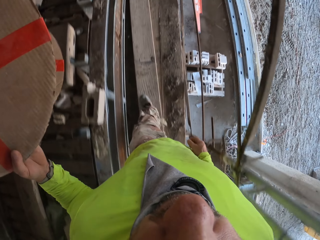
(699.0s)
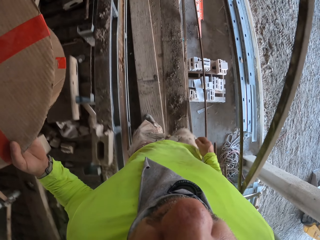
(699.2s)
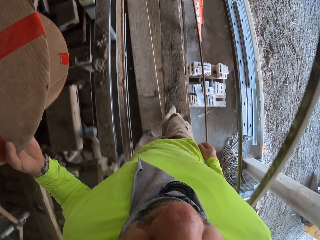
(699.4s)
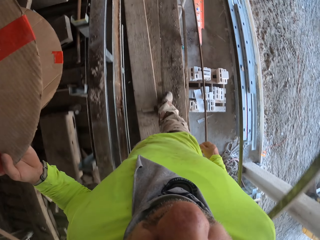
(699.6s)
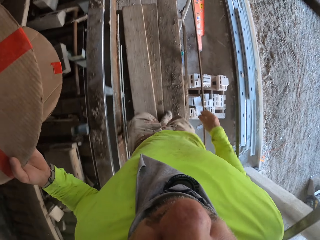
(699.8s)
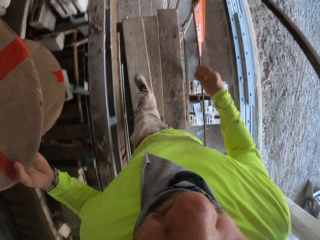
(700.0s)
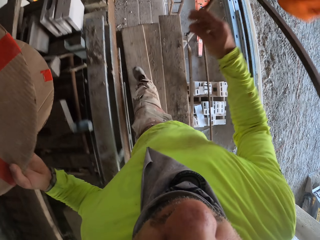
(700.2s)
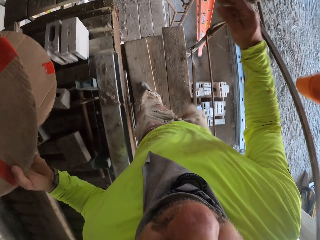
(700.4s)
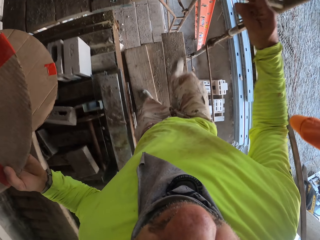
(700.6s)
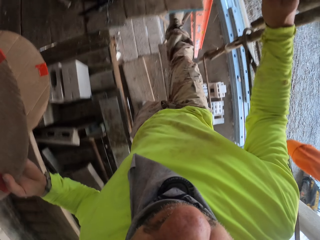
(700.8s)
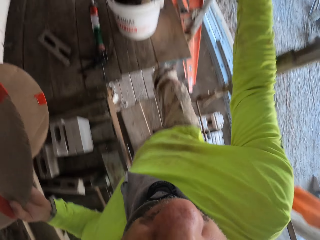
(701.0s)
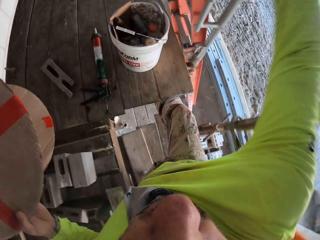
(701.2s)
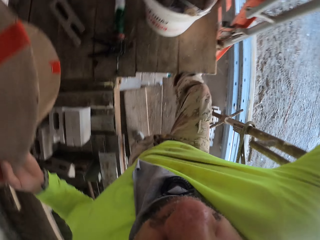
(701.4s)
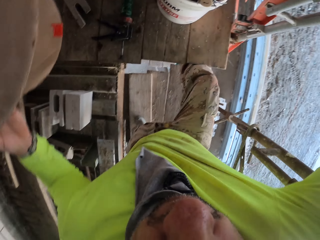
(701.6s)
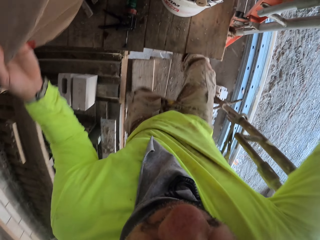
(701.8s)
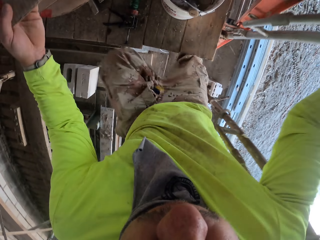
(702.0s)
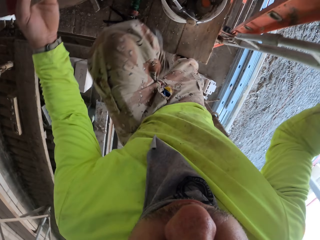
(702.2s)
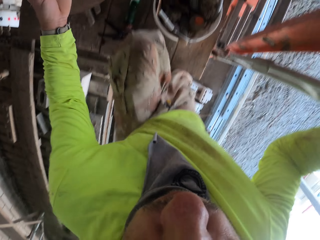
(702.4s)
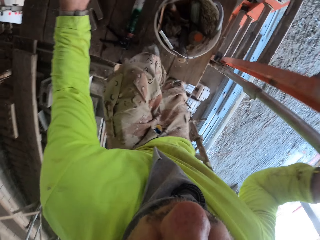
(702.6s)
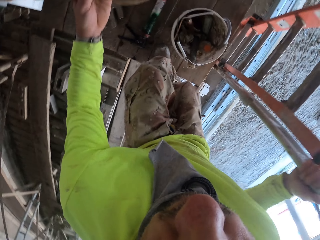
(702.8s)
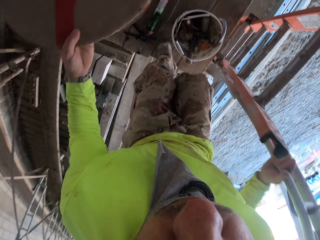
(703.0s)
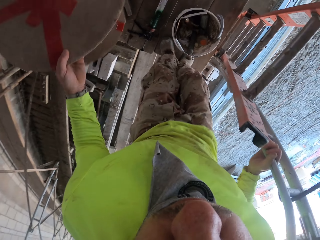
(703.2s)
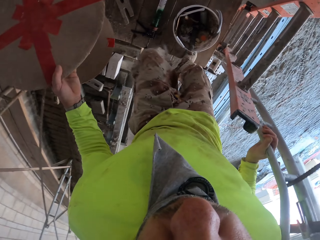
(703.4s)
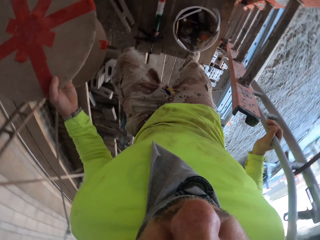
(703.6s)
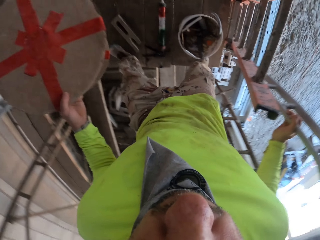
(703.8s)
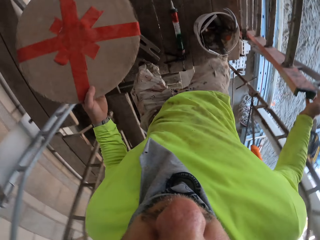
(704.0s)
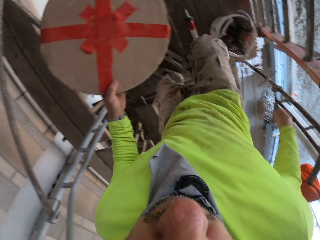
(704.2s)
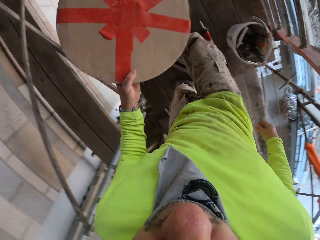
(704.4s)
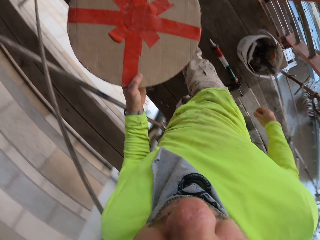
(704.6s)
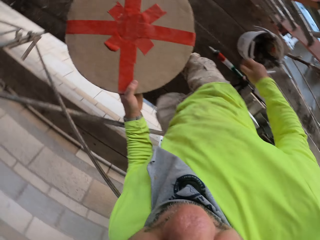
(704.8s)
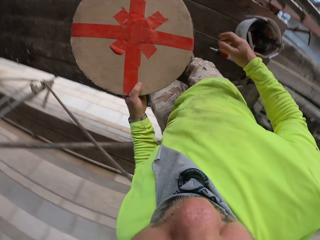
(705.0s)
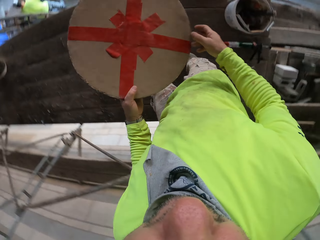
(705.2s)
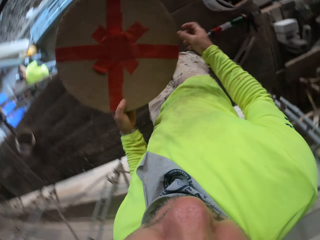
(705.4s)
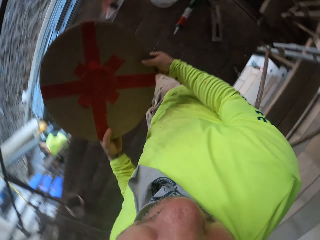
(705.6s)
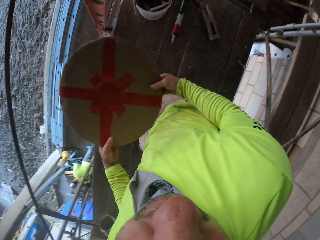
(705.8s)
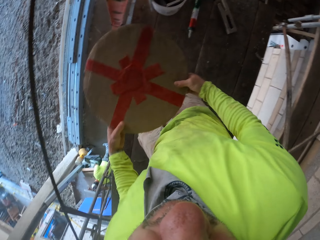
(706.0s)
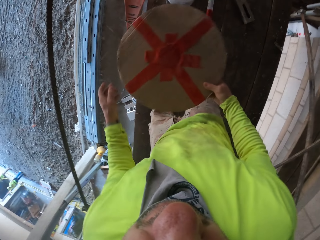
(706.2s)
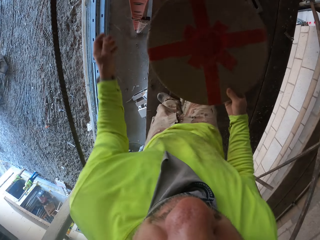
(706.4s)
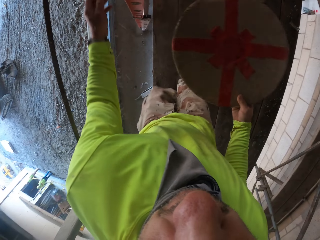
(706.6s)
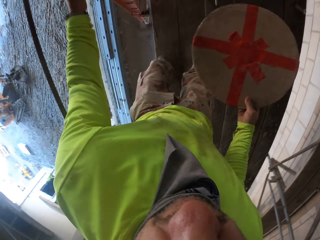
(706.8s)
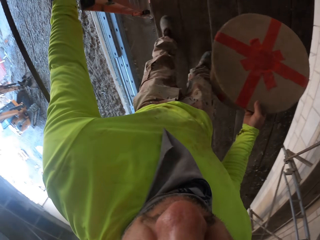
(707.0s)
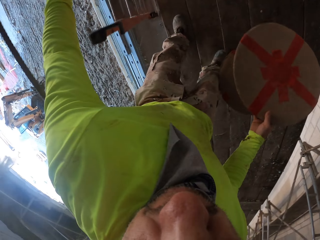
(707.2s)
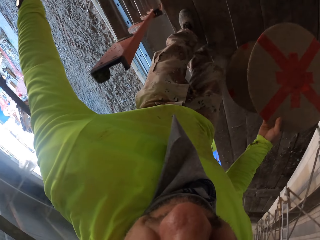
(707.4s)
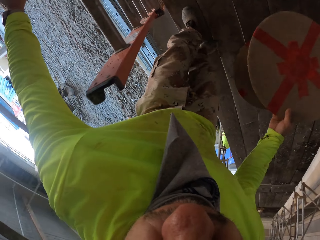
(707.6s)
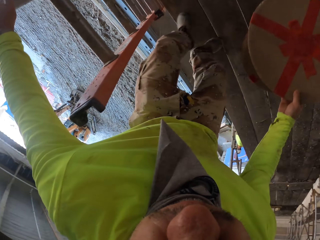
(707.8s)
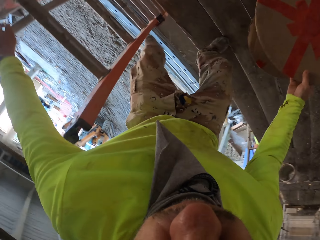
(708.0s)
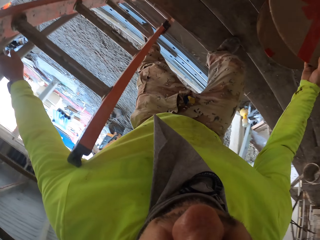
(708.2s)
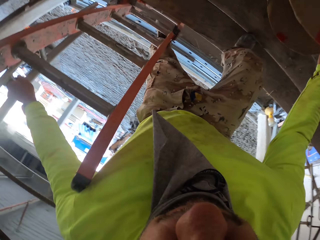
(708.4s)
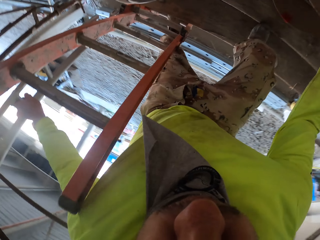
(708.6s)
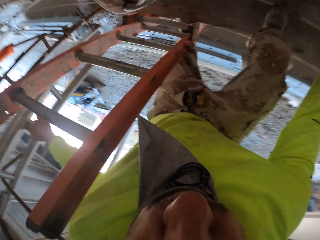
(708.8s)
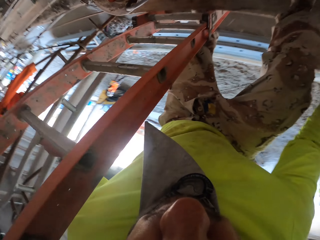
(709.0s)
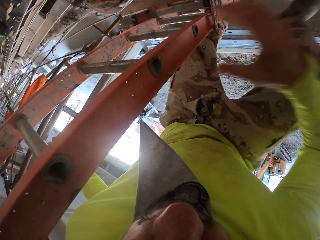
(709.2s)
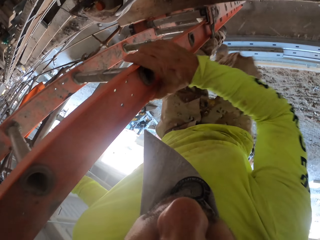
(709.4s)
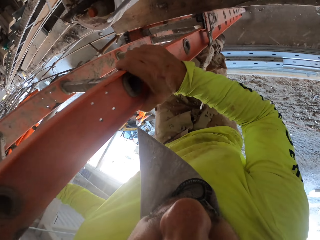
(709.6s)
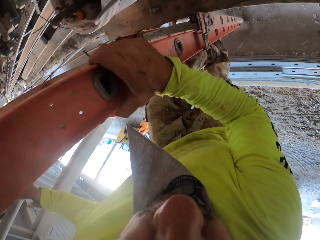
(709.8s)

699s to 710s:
The camera wearer holds on to a rail. They climb the ladder. They walk around the house. They put the cable roller down.

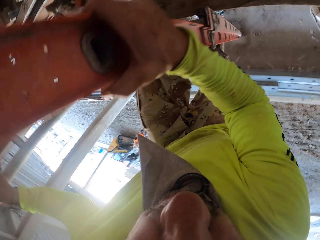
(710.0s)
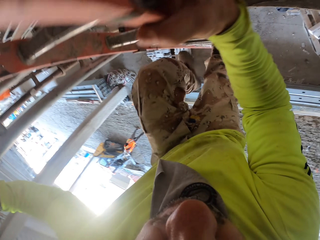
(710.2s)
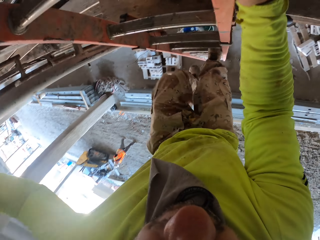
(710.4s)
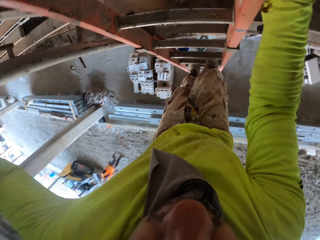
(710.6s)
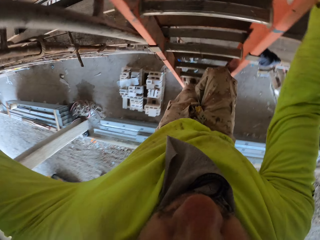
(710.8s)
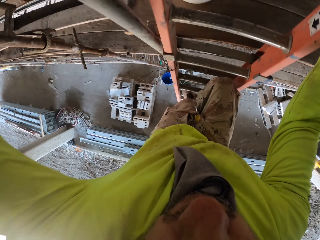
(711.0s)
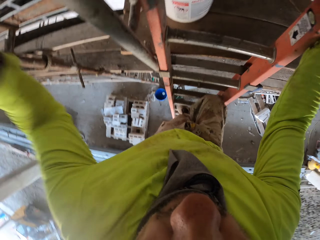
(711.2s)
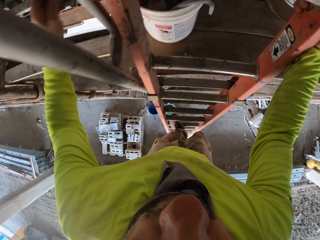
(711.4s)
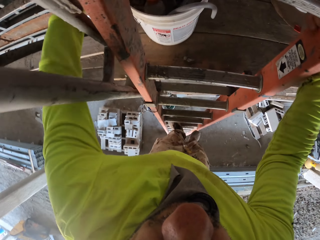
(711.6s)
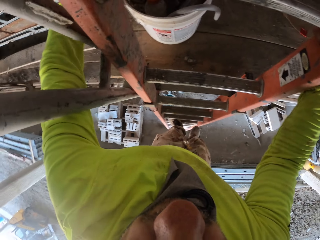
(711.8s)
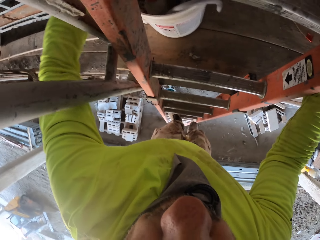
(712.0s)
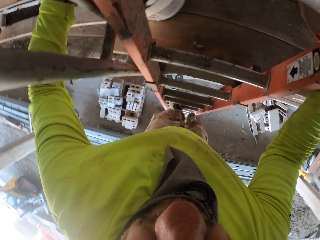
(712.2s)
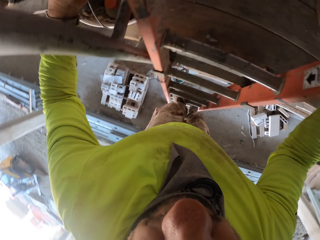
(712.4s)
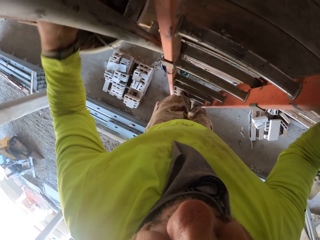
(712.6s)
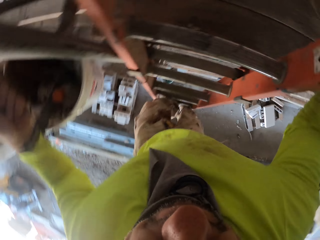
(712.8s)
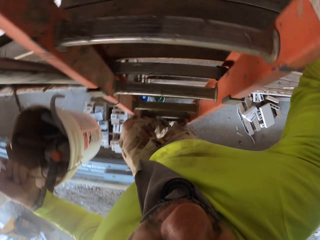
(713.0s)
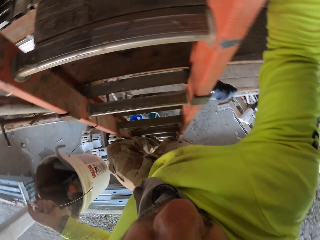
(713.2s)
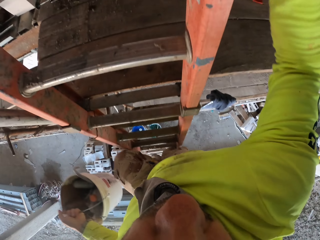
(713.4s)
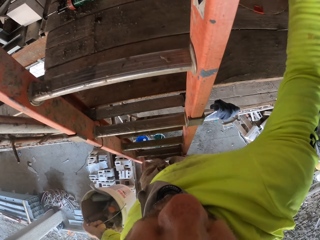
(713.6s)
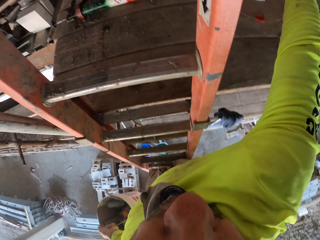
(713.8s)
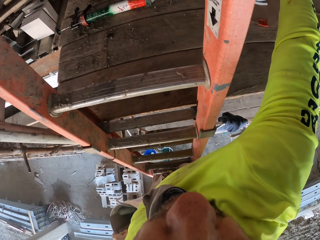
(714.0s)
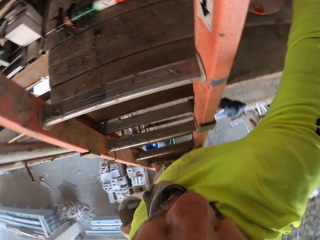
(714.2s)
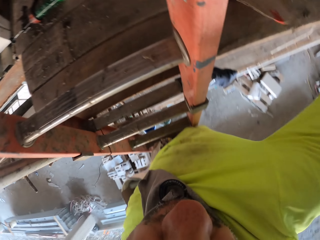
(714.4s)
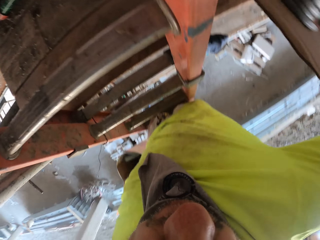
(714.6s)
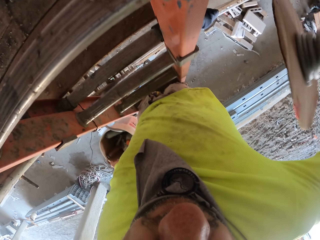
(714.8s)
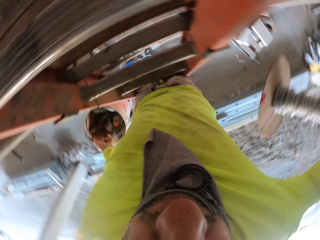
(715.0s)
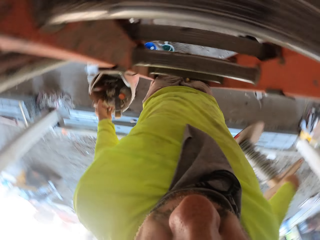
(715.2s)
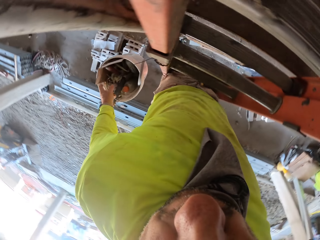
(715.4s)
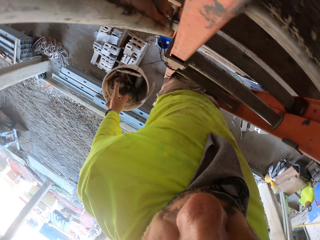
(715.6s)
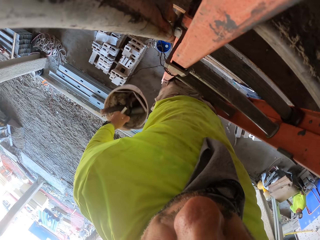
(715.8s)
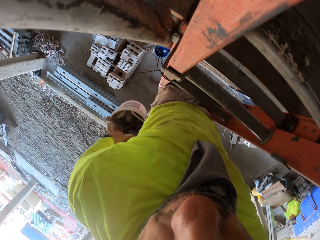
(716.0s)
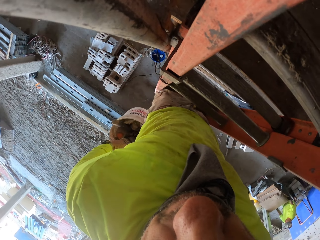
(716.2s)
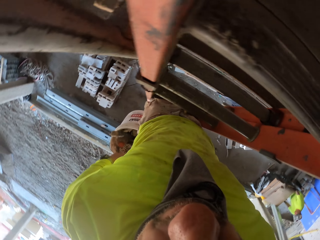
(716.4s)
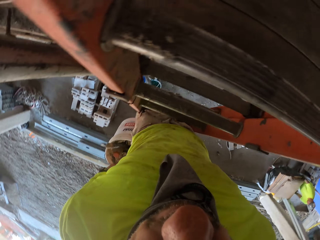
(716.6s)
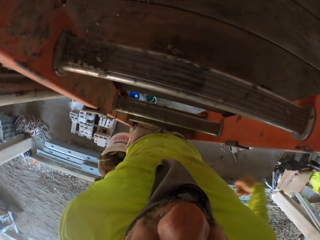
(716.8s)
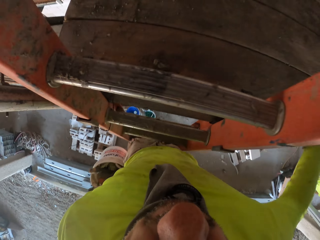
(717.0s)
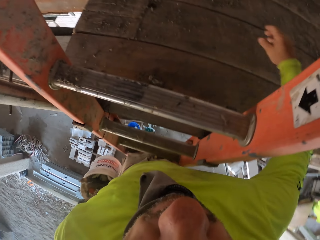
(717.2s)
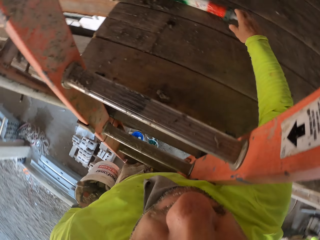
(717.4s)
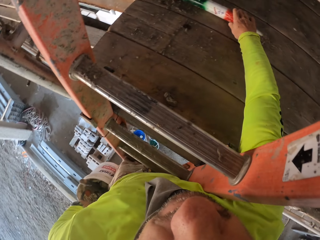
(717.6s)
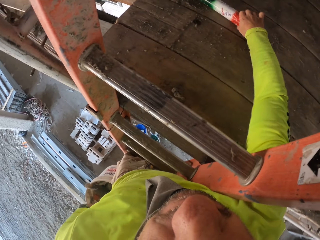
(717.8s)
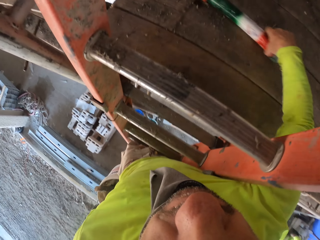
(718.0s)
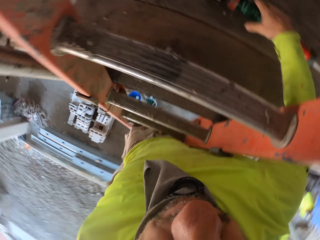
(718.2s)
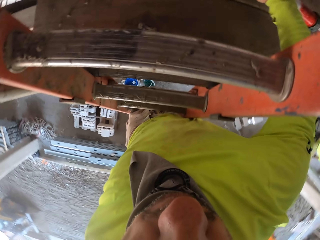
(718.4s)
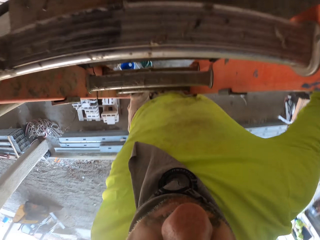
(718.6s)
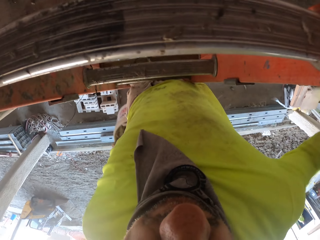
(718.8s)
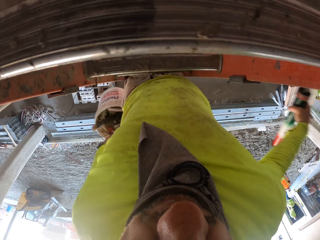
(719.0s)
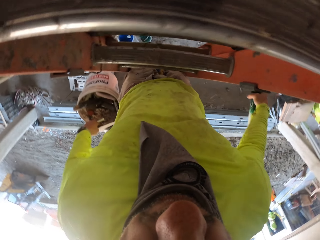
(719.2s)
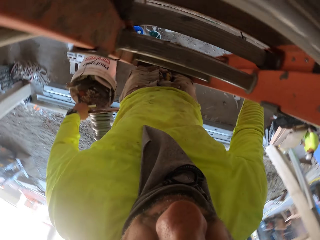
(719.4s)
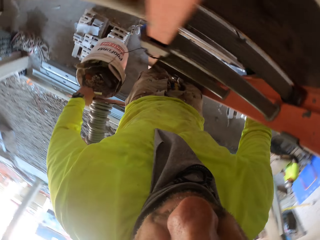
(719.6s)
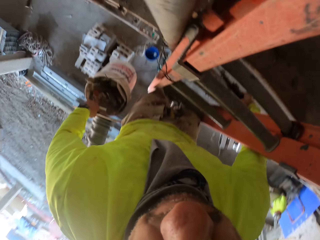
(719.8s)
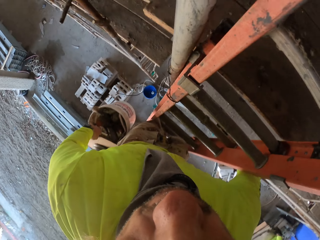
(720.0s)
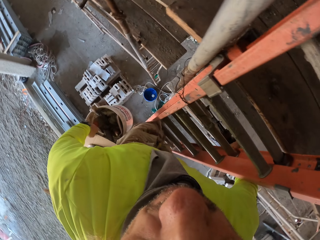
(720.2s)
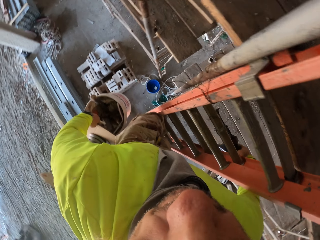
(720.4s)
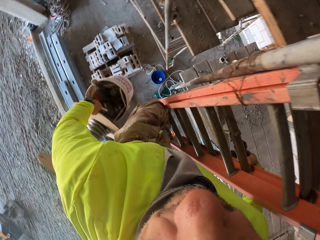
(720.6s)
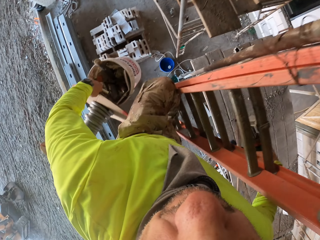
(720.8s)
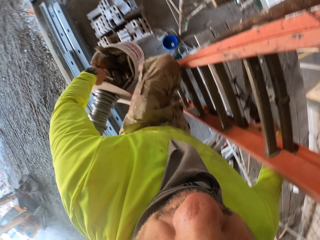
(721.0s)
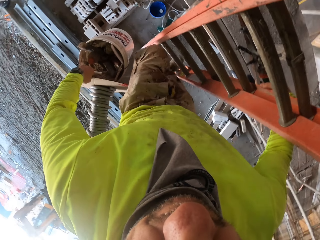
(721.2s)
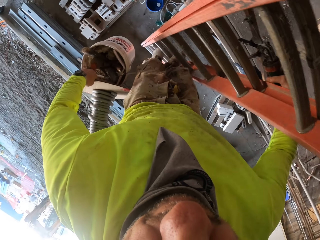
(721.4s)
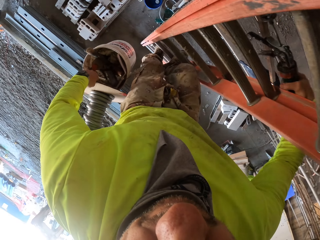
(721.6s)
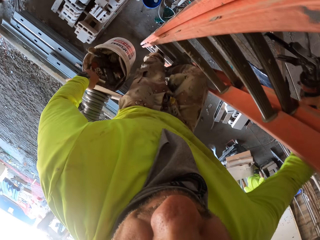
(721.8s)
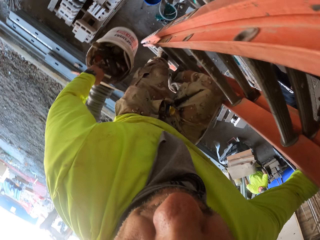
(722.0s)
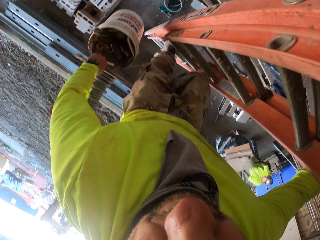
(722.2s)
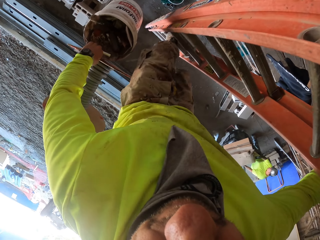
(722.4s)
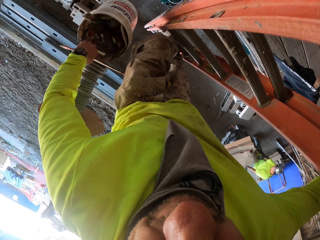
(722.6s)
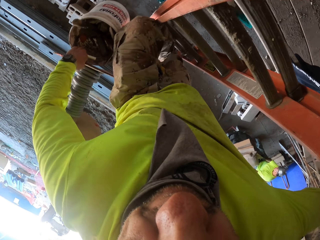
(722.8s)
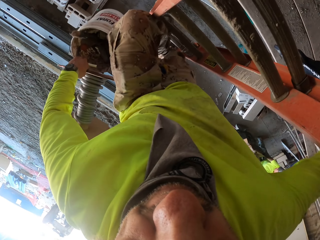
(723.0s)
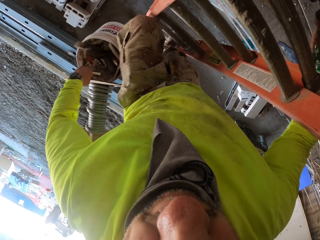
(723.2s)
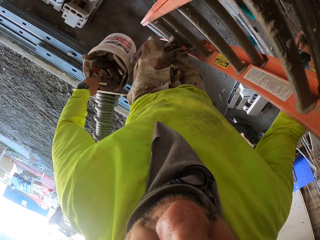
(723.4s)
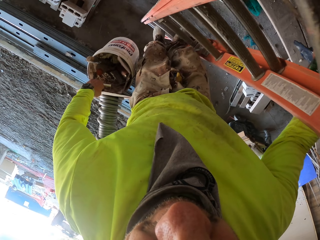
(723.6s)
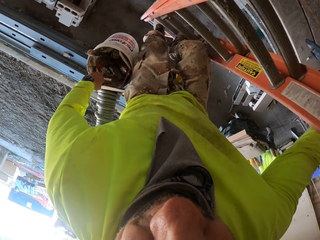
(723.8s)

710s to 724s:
The camera wearer steps down the ladder. They put down the bucket. They pick up the bucket. They take the cable drum roller. They take a paint brush. They step down the ladder.
